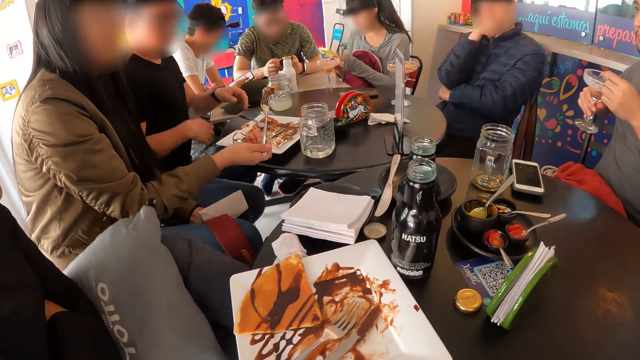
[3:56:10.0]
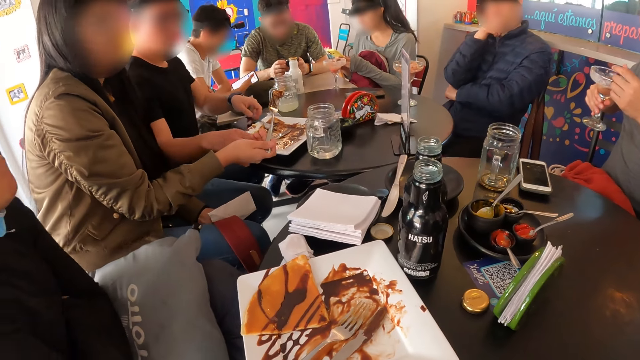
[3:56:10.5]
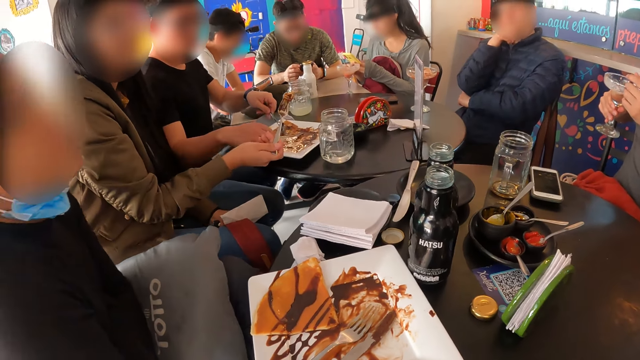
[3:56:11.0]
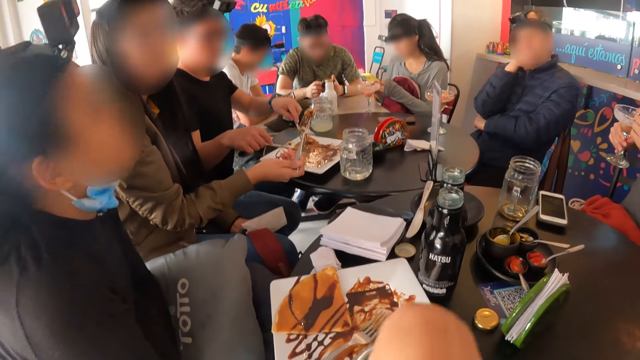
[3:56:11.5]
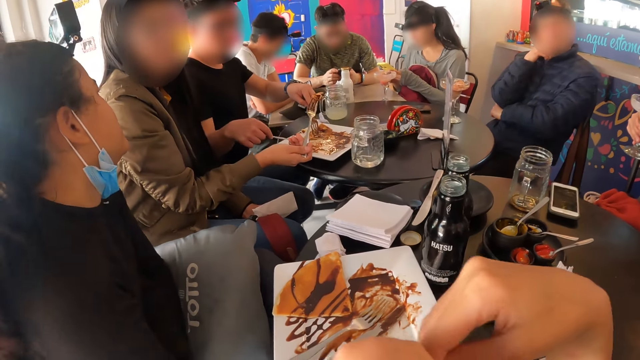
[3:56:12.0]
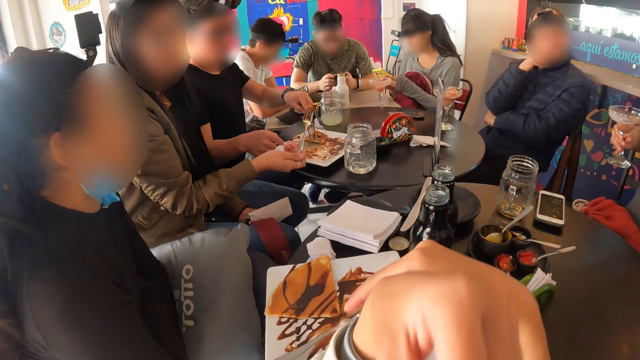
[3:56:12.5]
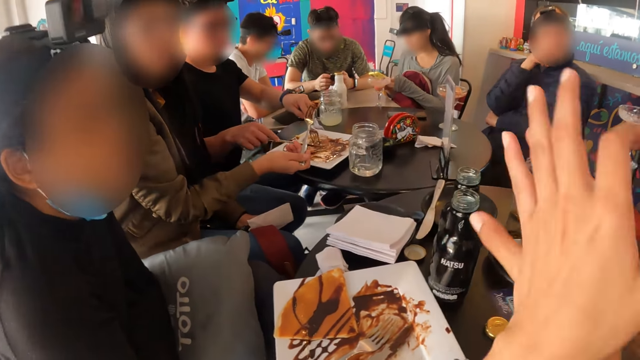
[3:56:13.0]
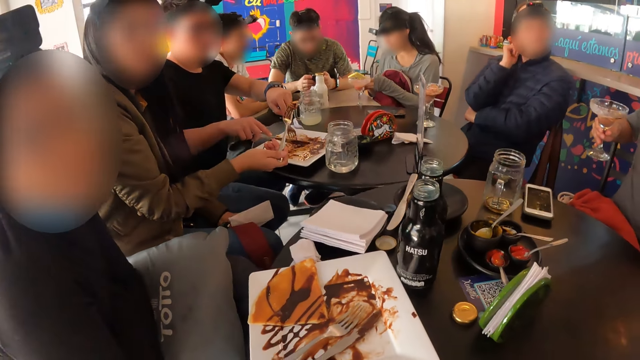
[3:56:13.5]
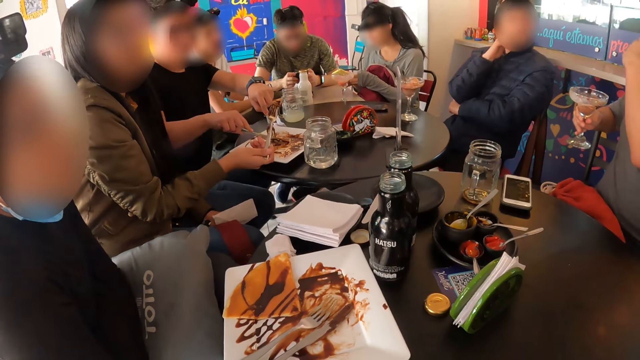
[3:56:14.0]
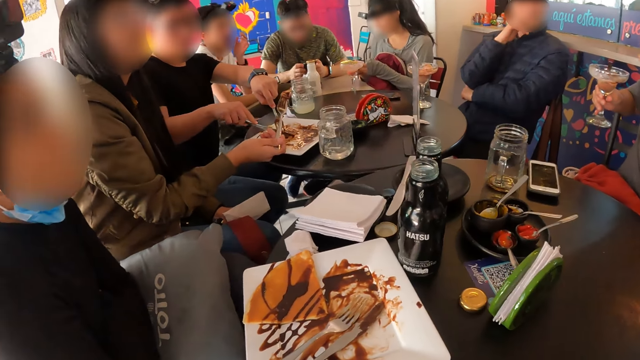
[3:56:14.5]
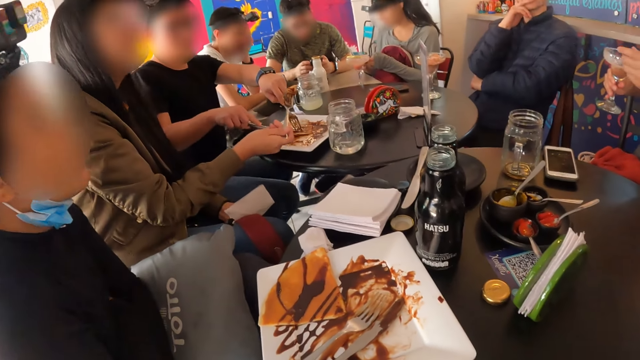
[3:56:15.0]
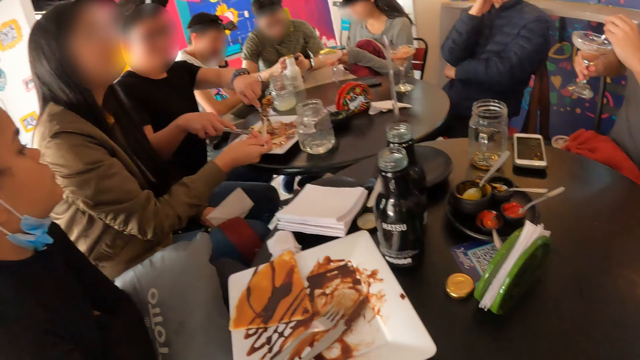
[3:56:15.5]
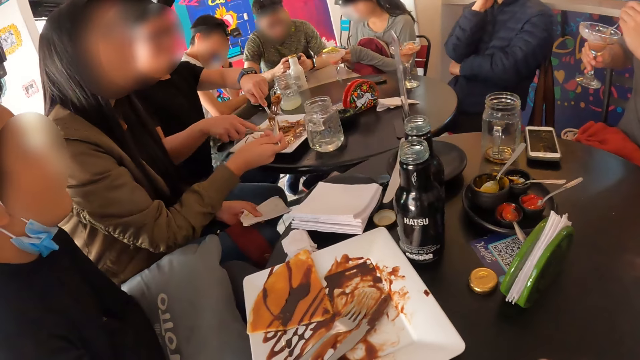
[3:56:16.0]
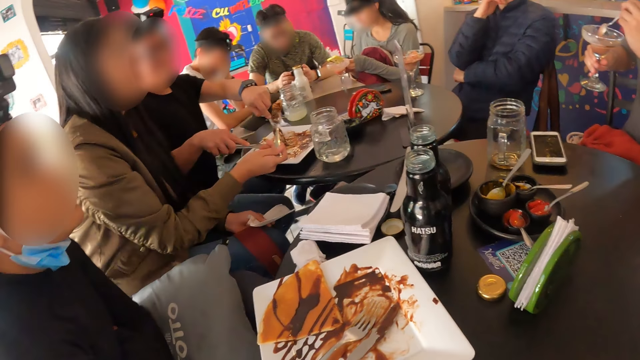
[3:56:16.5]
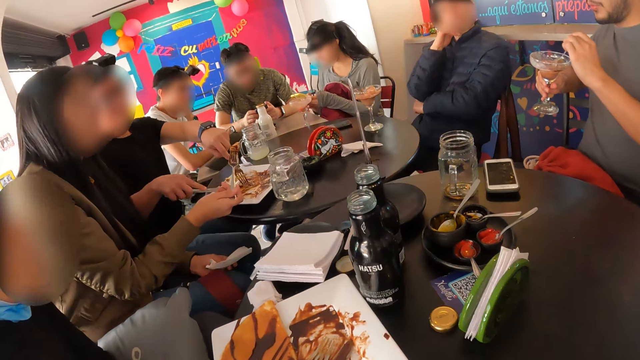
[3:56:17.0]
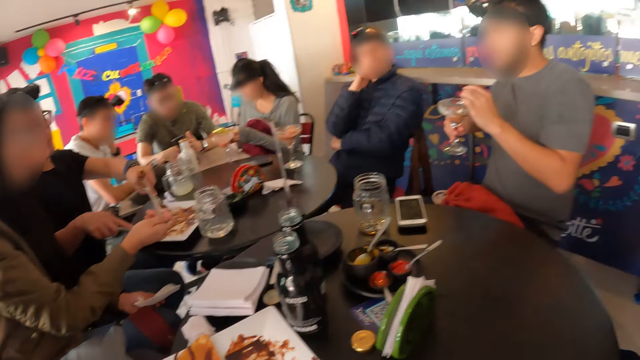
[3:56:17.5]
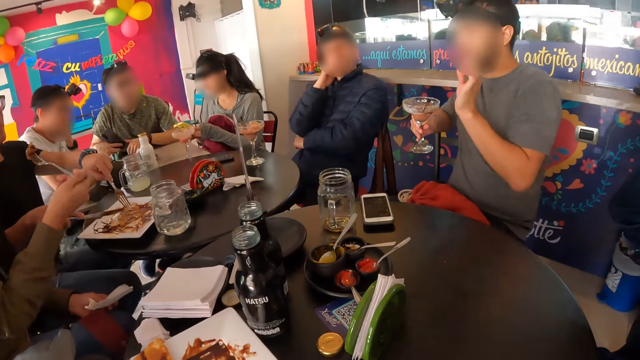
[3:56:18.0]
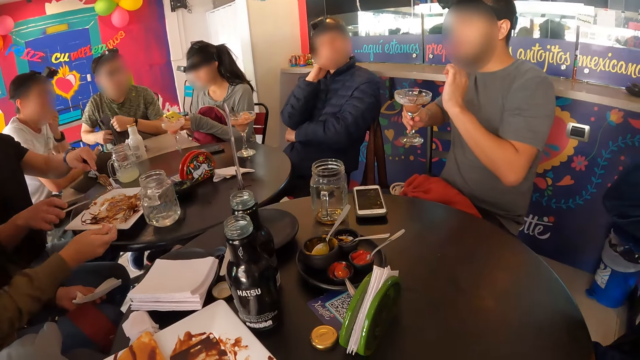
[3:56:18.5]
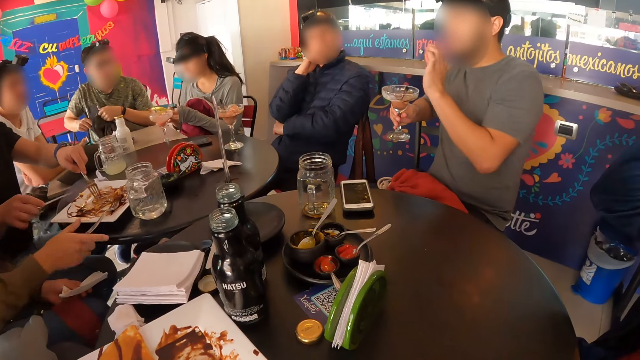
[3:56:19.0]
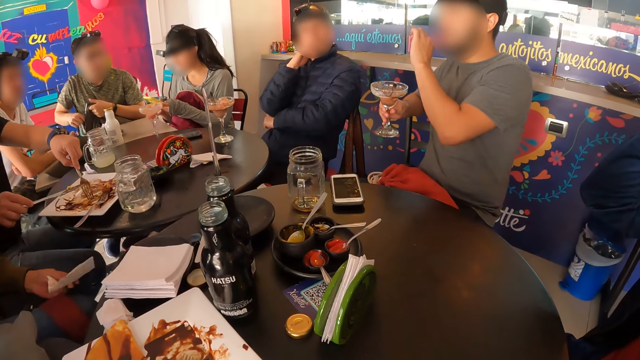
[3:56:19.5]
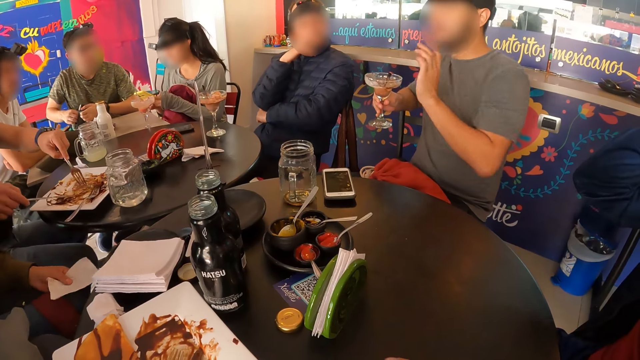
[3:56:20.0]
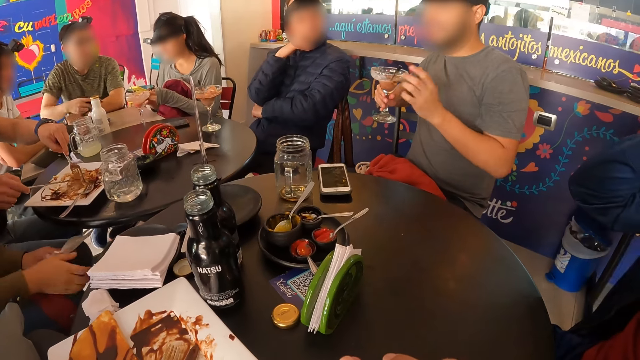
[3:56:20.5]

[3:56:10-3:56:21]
A man picks the fork from the plate with his left hand, picks the knife from the plate with his right hand, and picks at the pancake on the plate with the fork and knife in both hands. The camera wearer demonstrates with his hand. A person cuts food on the plate. Another man adjusts the bag on his lap with both hands. A woman drops the fork on the plate with her right hand. Another person demonstrates with his hand.

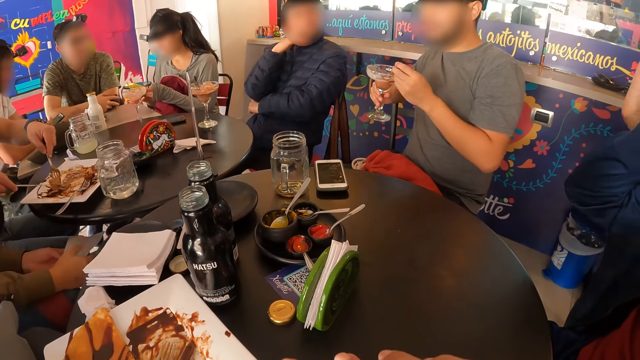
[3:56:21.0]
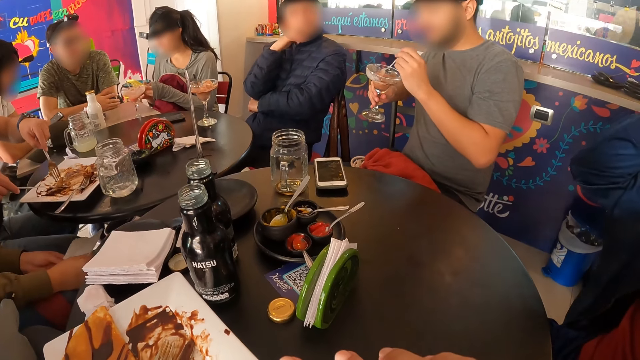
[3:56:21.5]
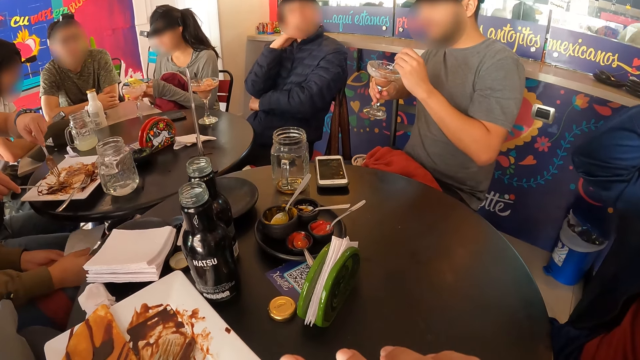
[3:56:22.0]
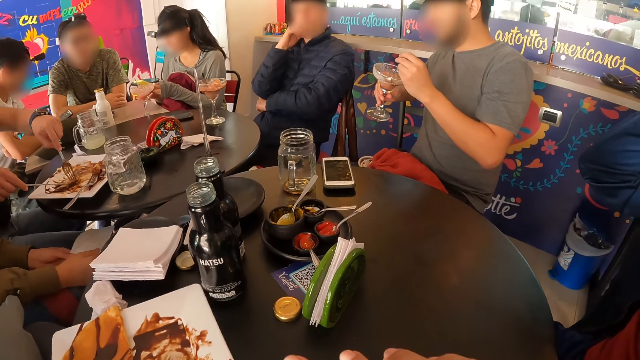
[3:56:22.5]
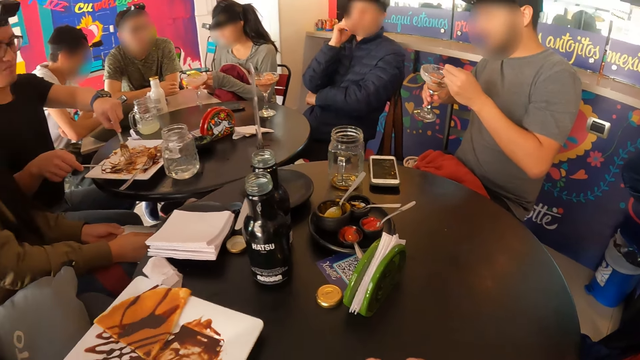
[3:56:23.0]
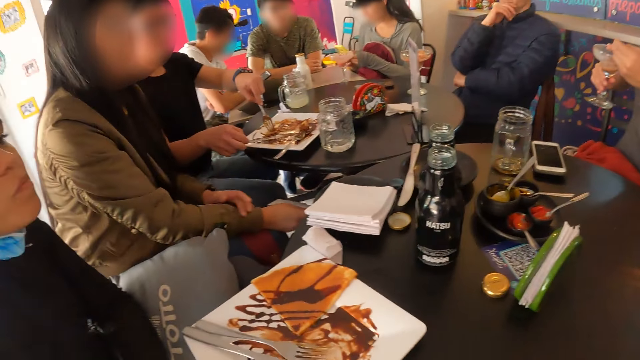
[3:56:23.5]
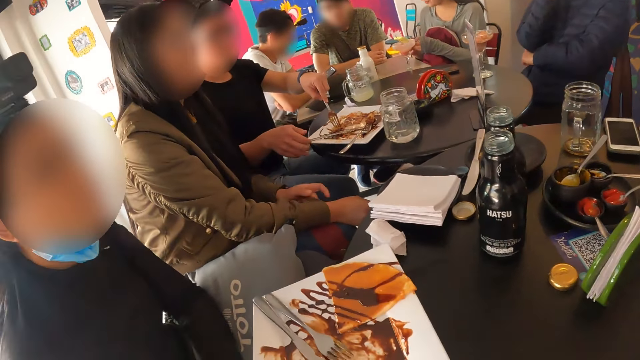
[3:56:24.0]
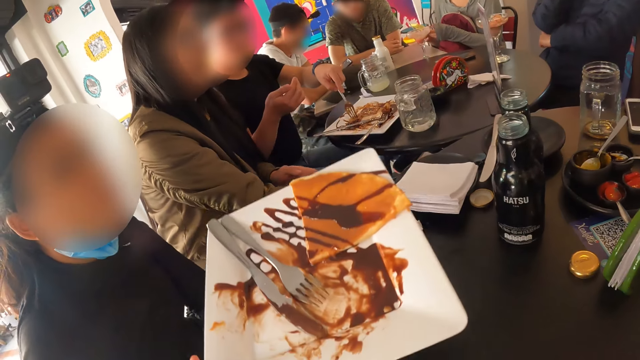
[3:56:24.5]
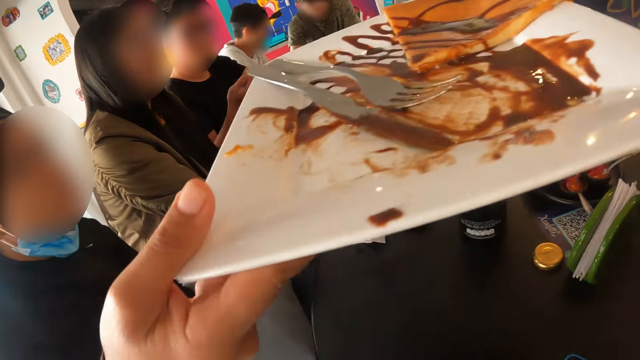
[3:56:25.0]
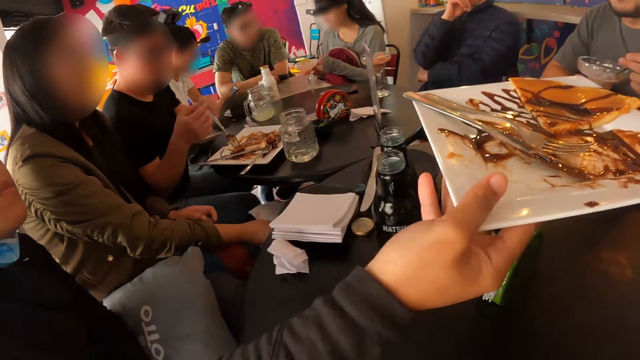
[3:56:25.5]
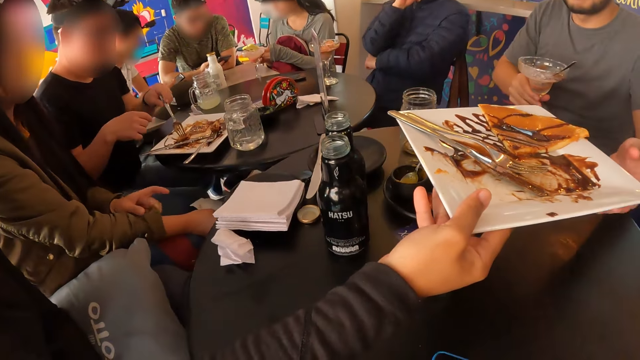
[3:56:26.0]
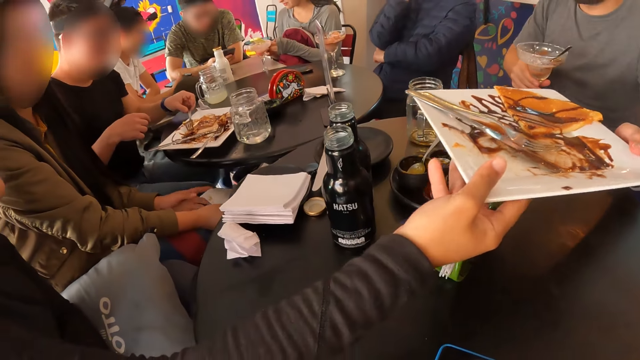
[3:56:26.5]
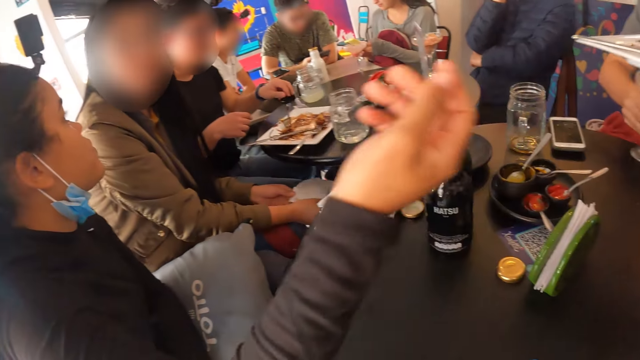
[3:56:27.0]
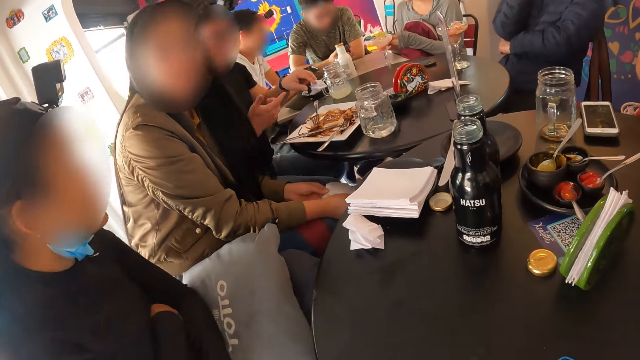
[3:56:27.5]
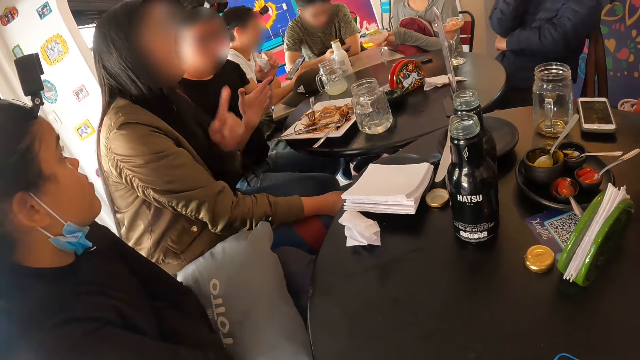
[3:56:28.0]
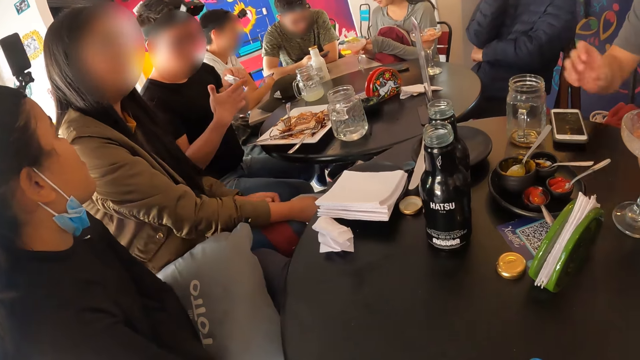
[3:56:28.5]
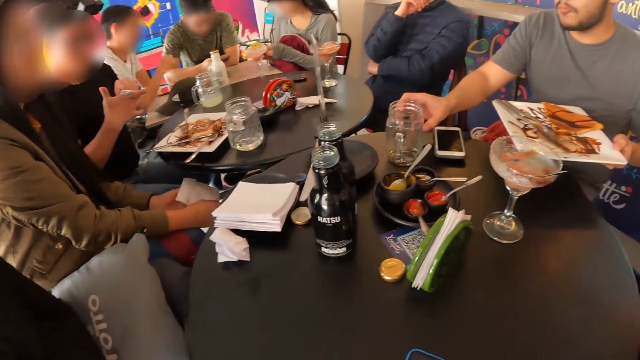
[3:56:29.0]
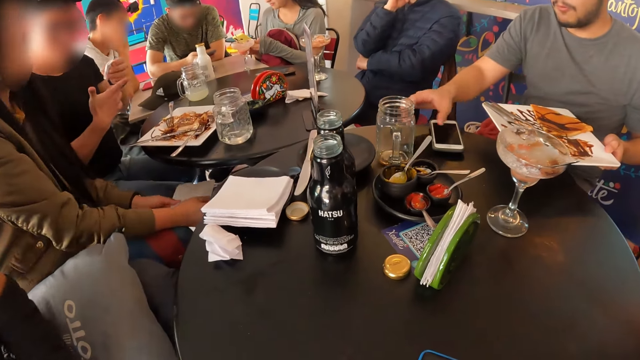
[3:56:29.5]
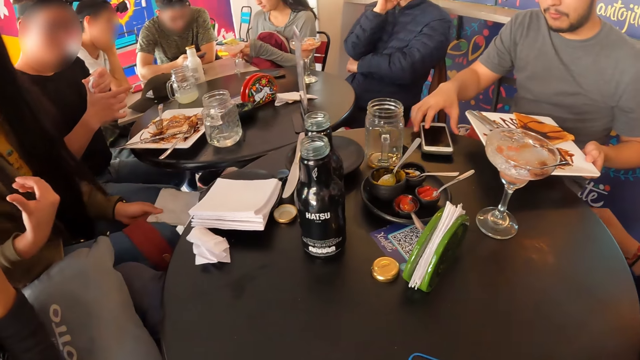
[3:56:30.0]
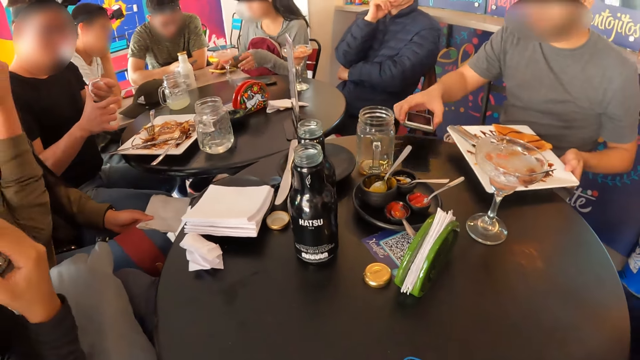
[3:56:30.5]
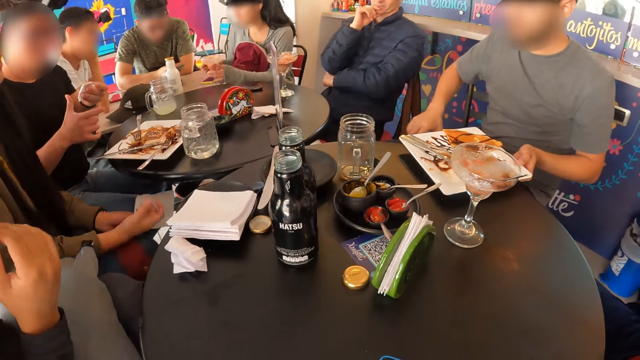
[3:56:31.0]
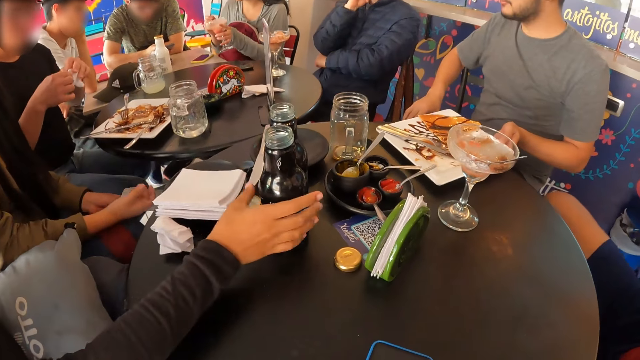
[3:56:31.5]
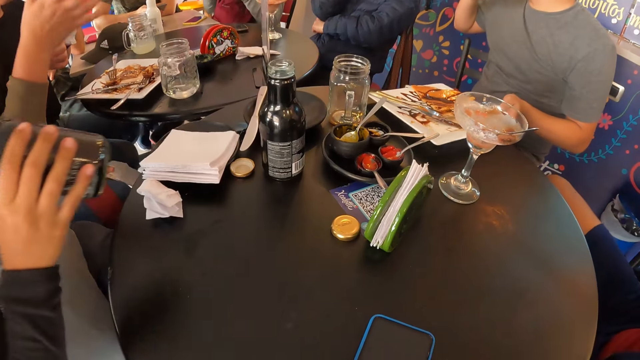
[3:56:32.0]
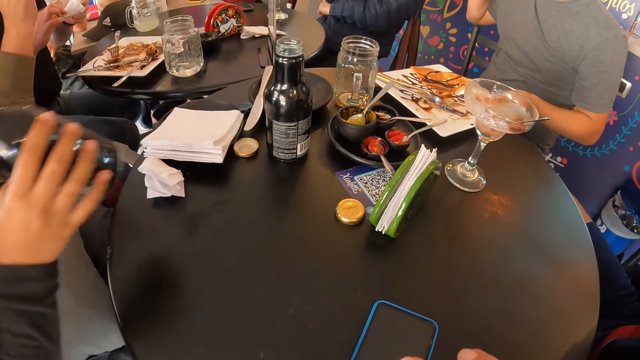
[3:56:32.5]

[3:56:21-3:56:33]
A man picks the spoon from the cup with his left hand and picks at the ice cream in the cup in his right hand with the spoon in his left hand. A woman carries the plate from the table with her right hand. A person cuts food on the plate. Another man drops the knife on the plate with his right hand. The camera wearer looks around. The woman passes the plate. The first man takes the plate from the woman with his left hand. The other man drops the fork on the plate with his left hand and picks the serviette from the table with his left hand. The first man drops the cup on the table with his right hand. The other man cleans his right hand with the serviette in his left hand. The first man moves a jar on the table with his right hand and picks a phone from the table with his right hand. Another woman drops the phone on the table with her right hand. The first man moves his phone. The other woman picks the cup from the table with her left hand. The first man drops the plate on the table with his left hand. The first woman picks a bottle of soda from the table with her right hand. The other woman picks at the ice cream in the cup with the spoon in her right hand. The first woman drinks.
